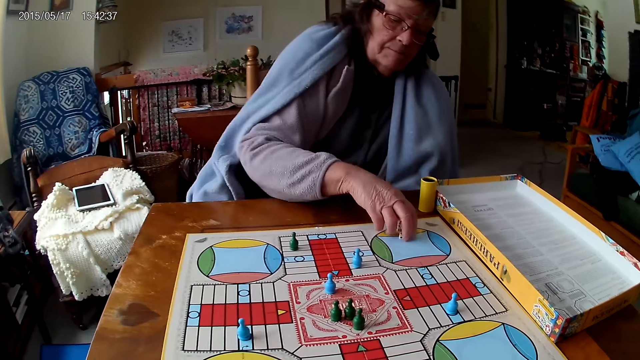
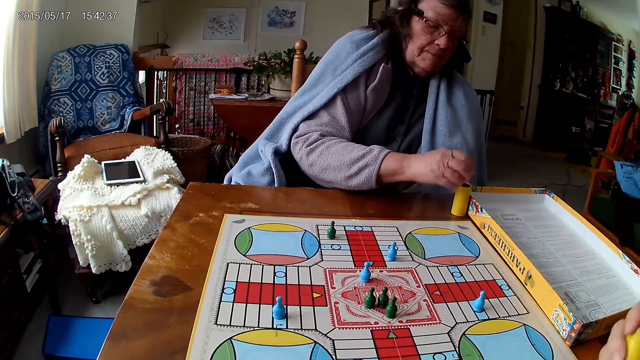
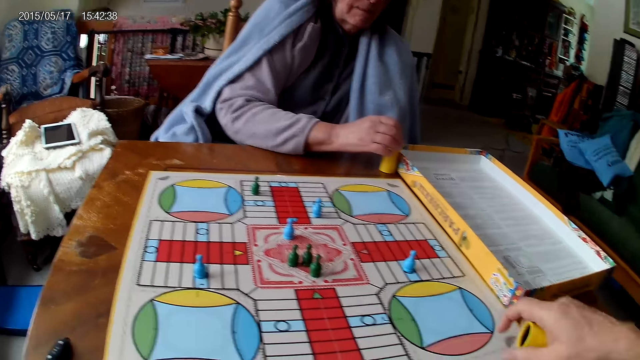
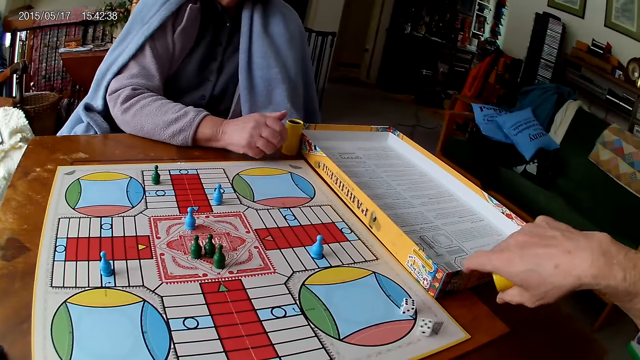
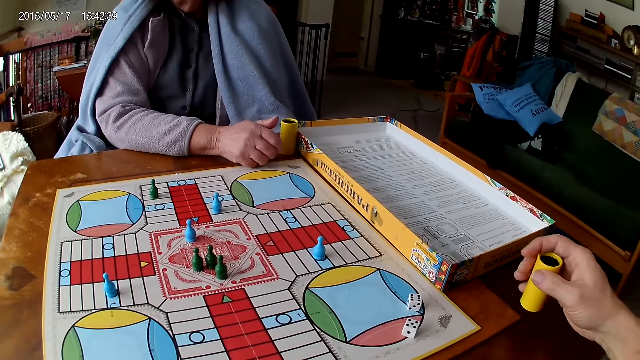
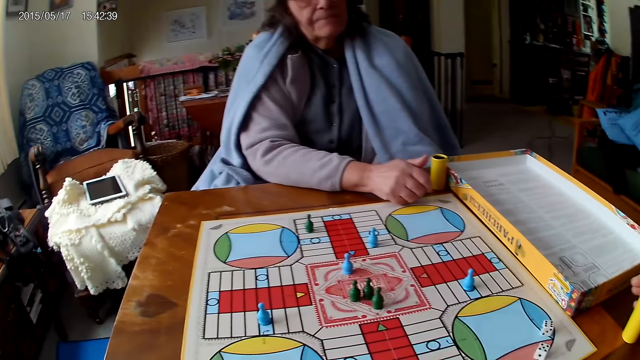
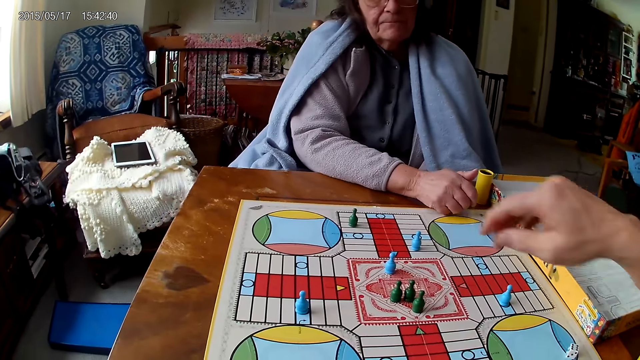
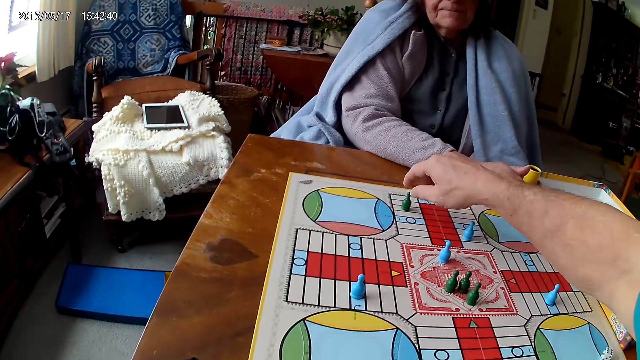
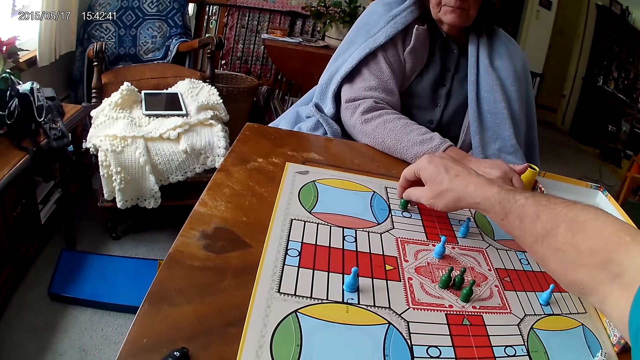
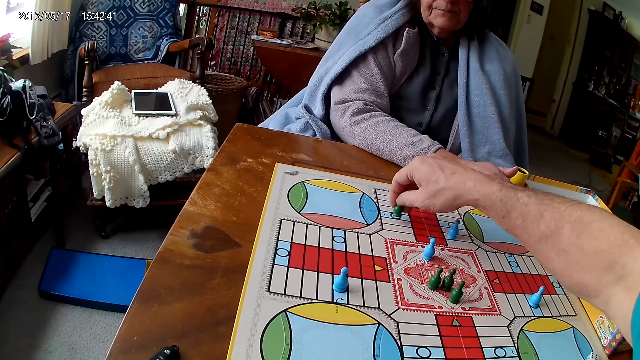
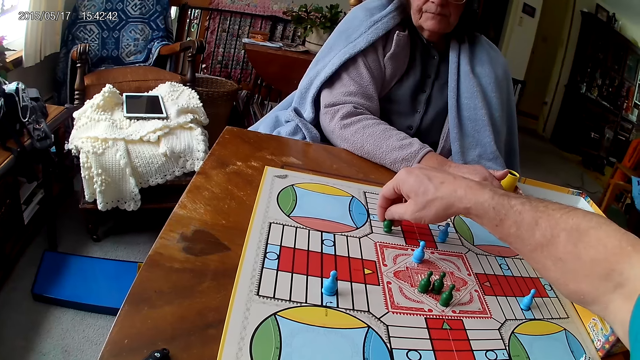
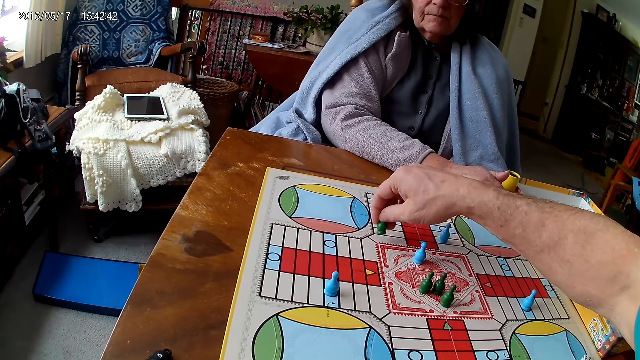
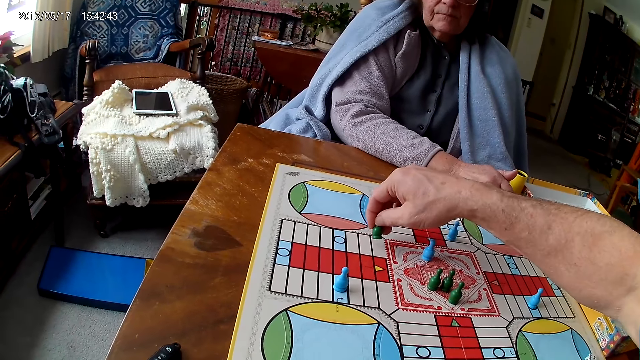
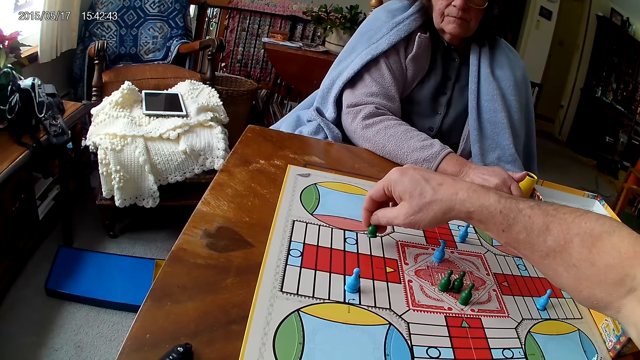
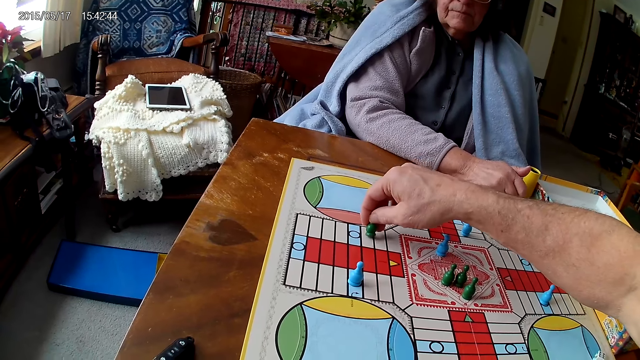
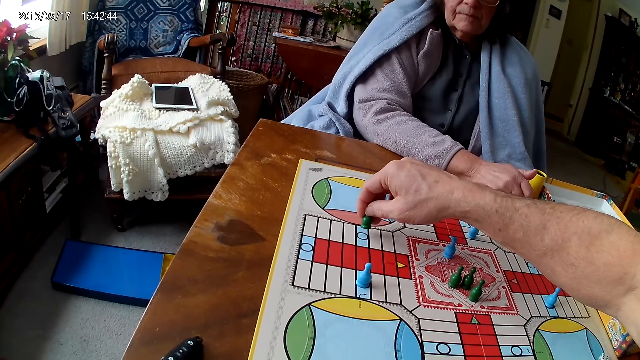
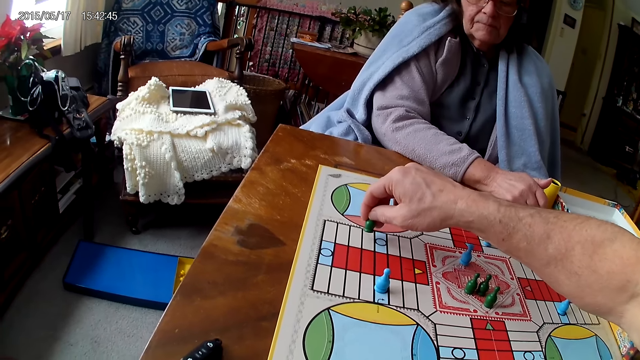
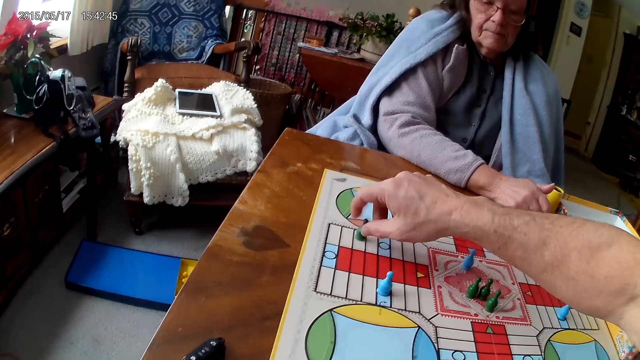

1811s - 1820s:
A woman picks her dice from the Ludo board with her right hand. The camera wearer shakes his container with his right hand. The woman drops the dice into her container. The camera wearer drops the dice in his container on the Ludo board, drops his container on the table with his right hand, moves a piece on the Ludo board with his right hand, and picks the dice.

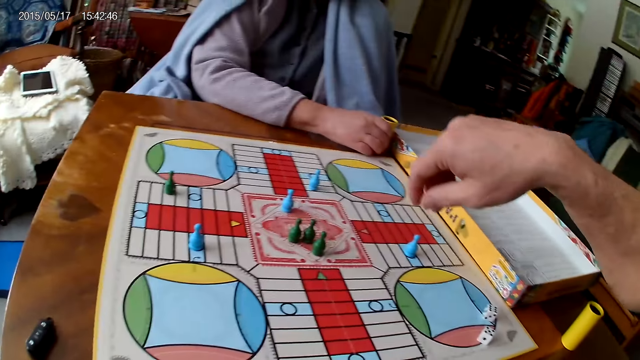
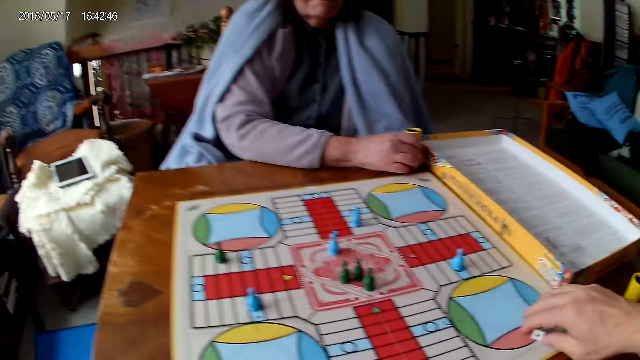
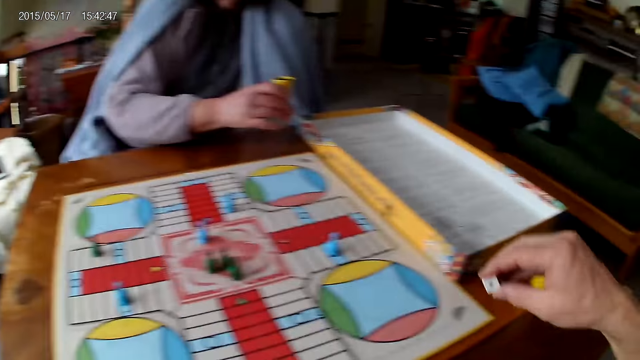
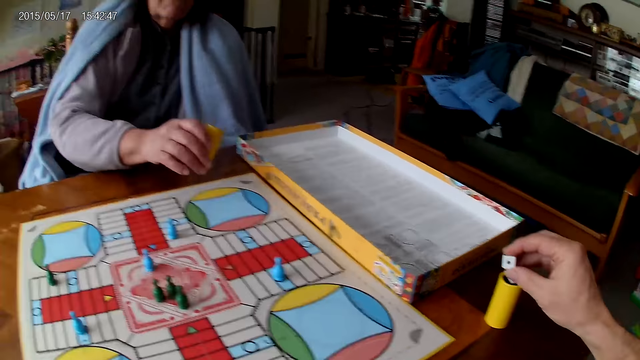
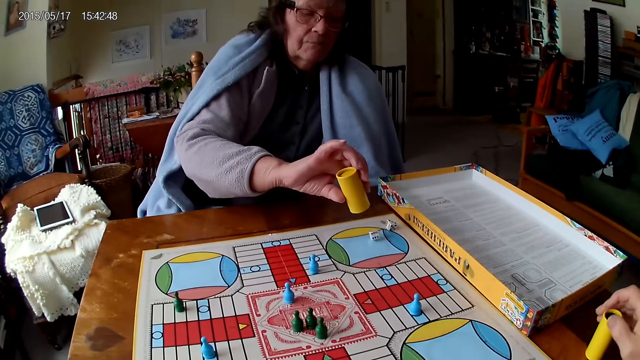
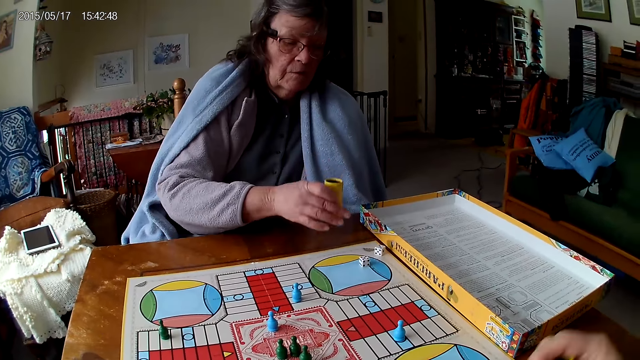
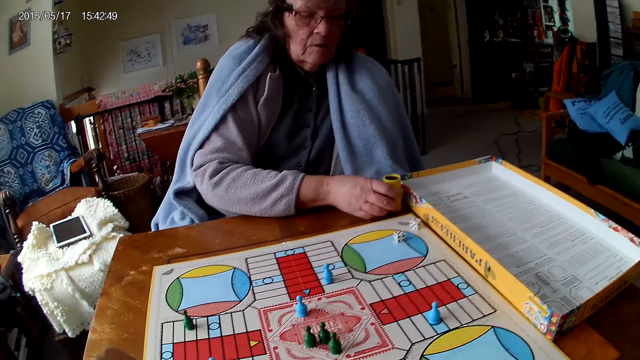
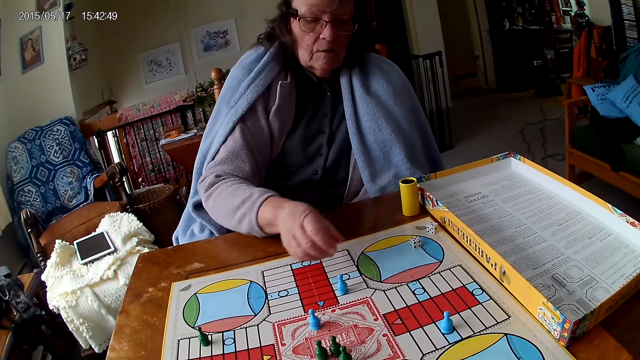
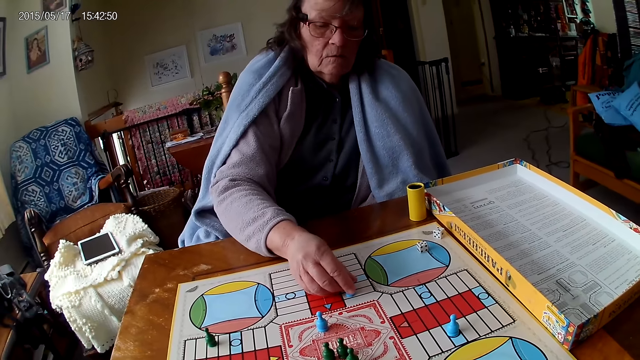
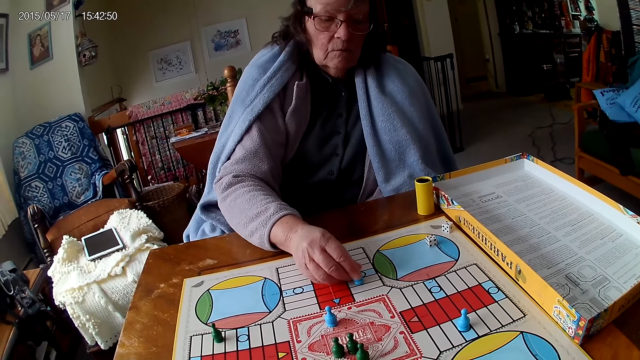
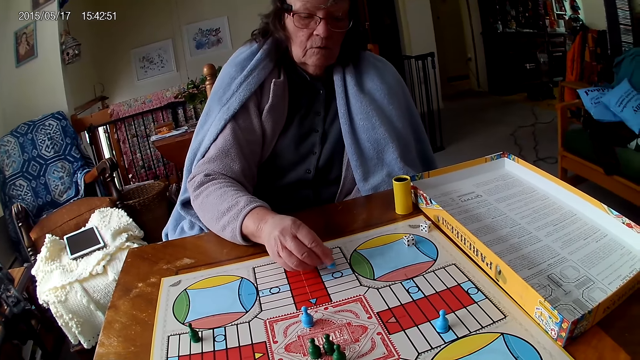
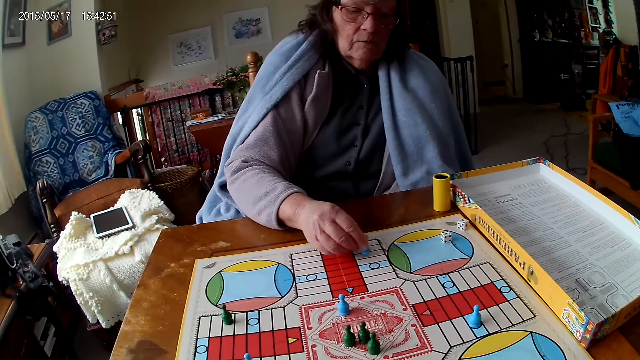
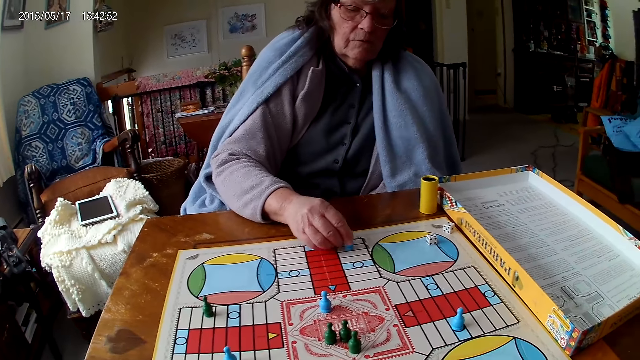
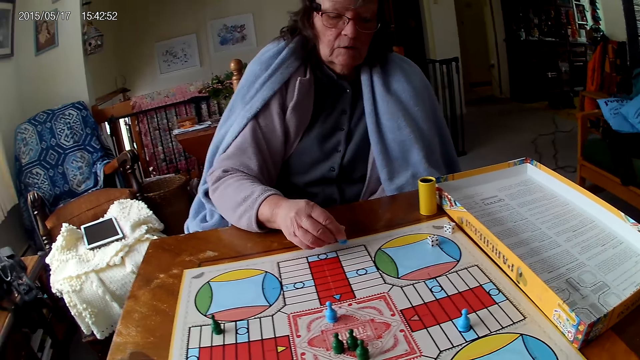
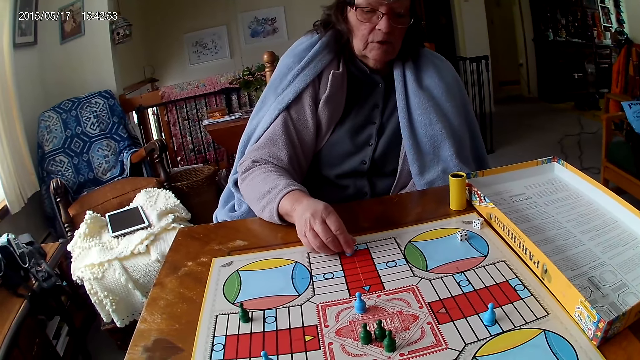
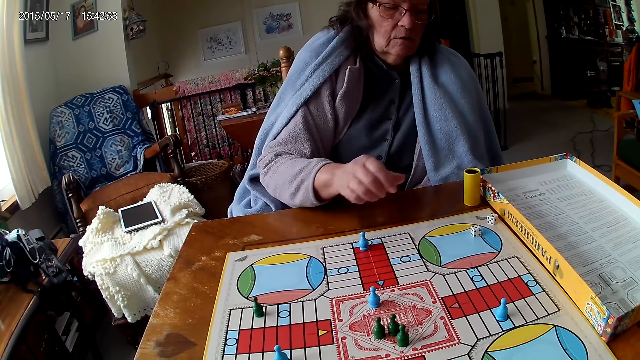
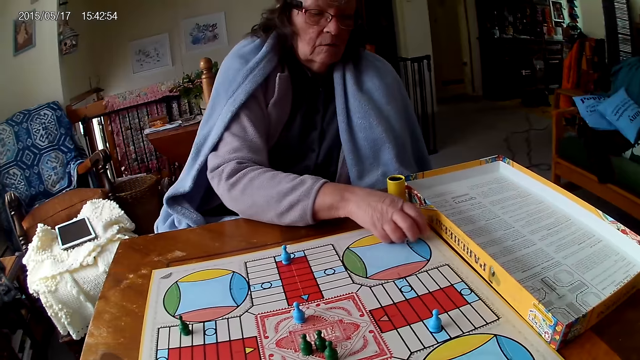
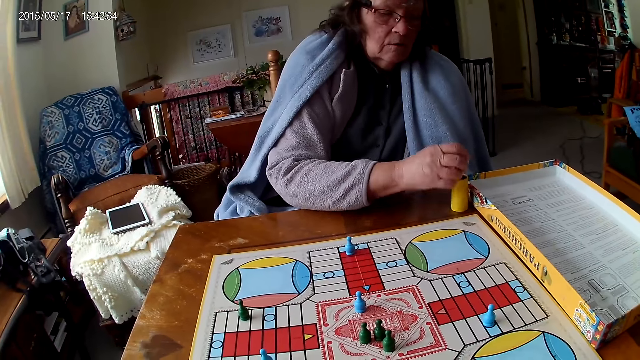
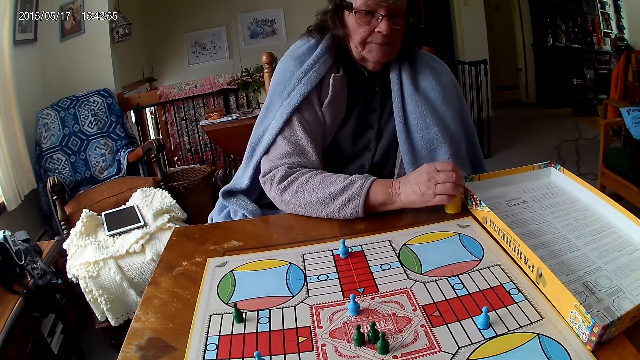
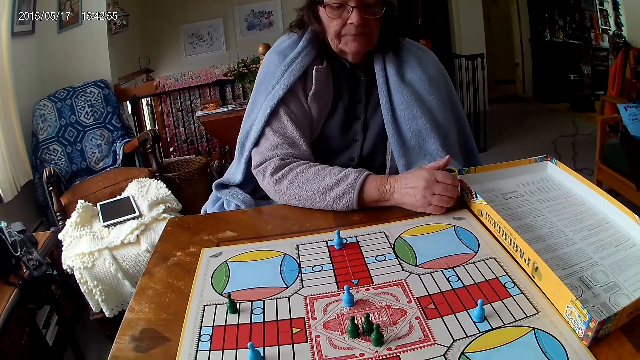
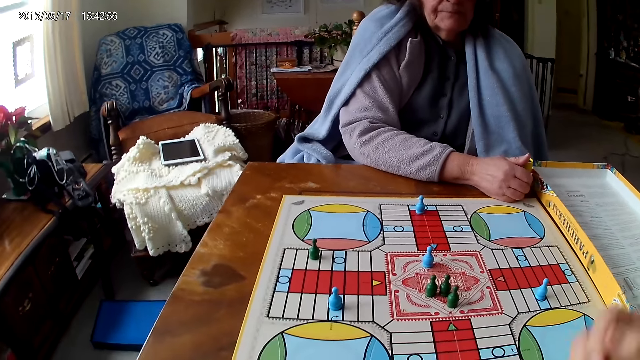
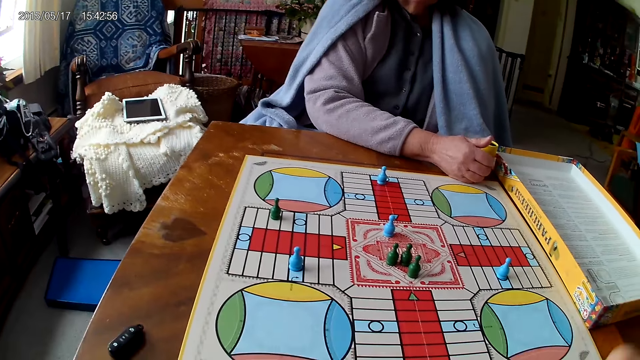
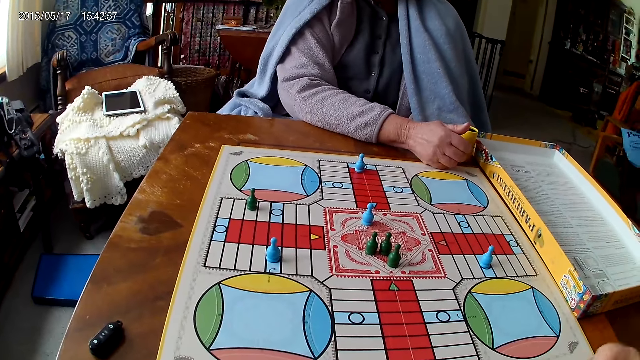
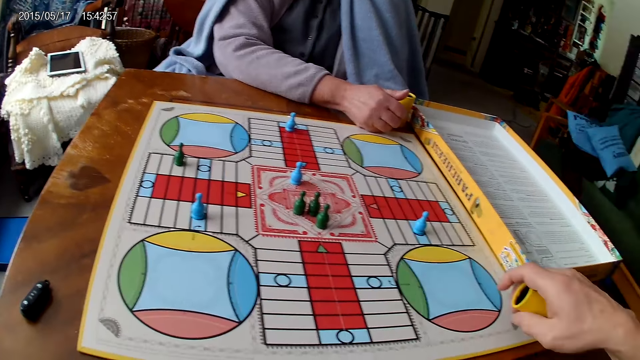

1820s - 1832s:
The camera wearer picks his dice from the Ludo board with his right hand. A woman shakes her container with her right hand. The camera wearer drops the dice in his container on the table. The woman drops the dice in her container on the Ludo board. The camera wearer grabs his container from the table with his right hand. The woman drops her container on the Ludo board, moves a piece on the Ludo board with her right hand, picks her dice from the Ludo board with her right hand, and drops the dice into her container. The camera wearer shakes his container with his right hand.
